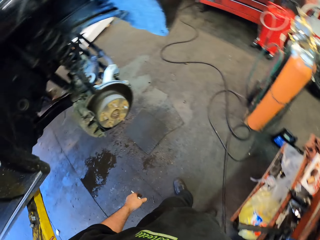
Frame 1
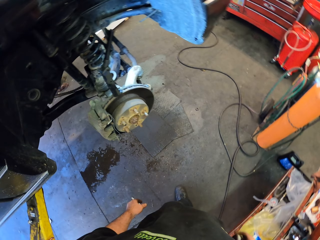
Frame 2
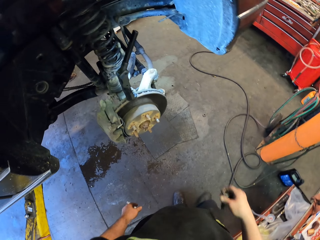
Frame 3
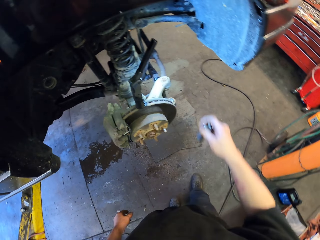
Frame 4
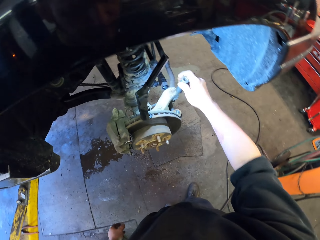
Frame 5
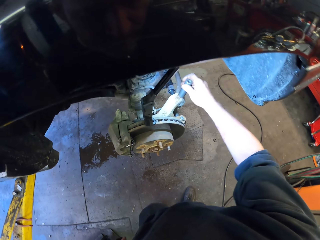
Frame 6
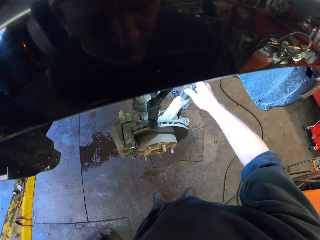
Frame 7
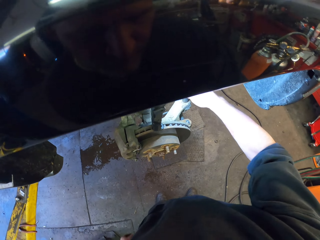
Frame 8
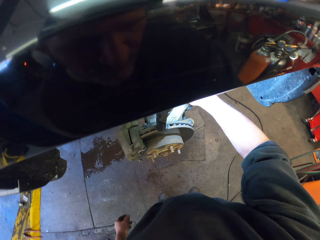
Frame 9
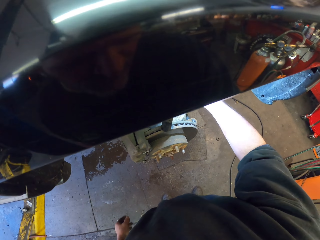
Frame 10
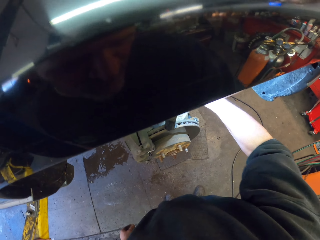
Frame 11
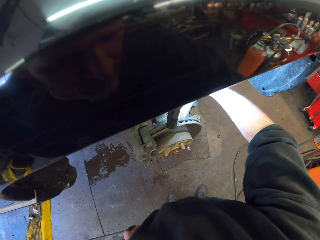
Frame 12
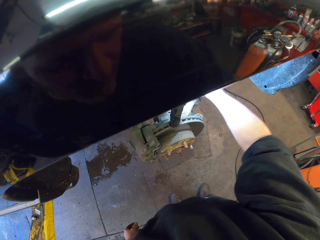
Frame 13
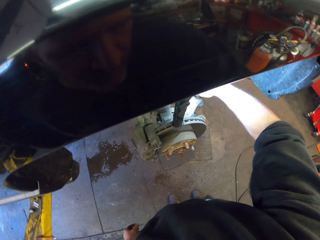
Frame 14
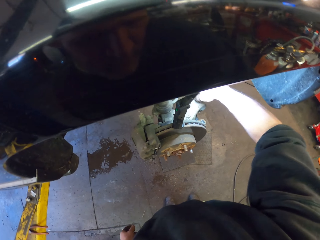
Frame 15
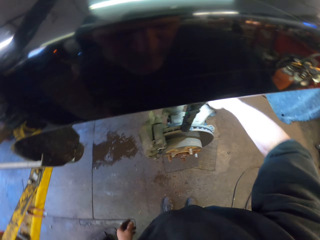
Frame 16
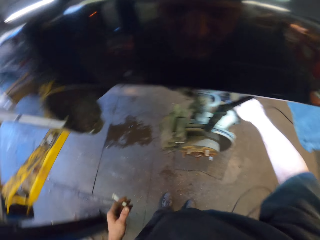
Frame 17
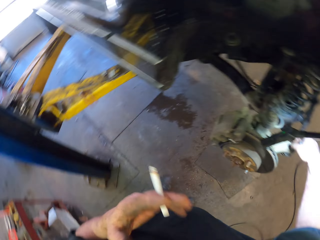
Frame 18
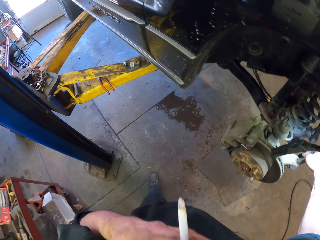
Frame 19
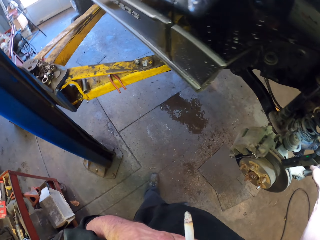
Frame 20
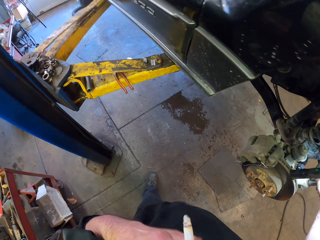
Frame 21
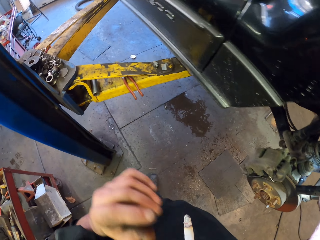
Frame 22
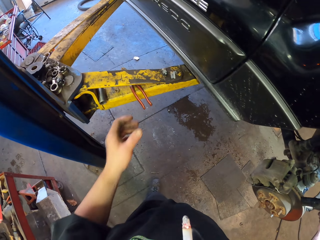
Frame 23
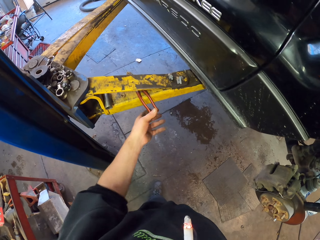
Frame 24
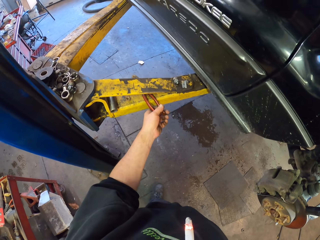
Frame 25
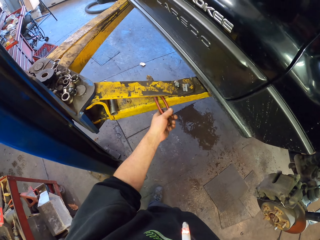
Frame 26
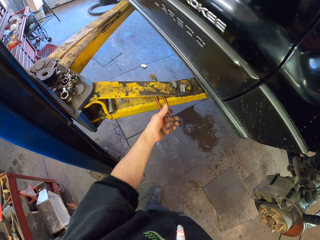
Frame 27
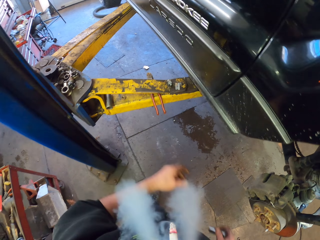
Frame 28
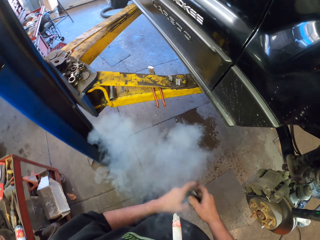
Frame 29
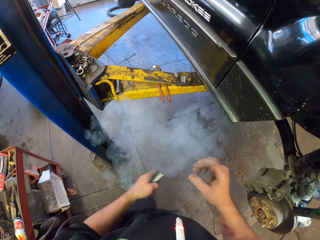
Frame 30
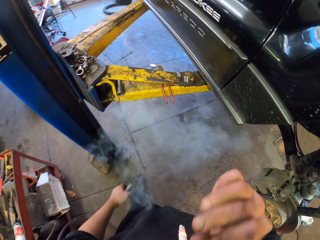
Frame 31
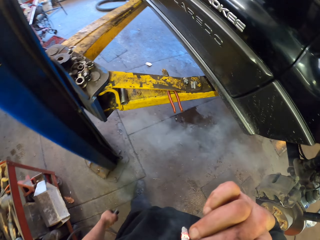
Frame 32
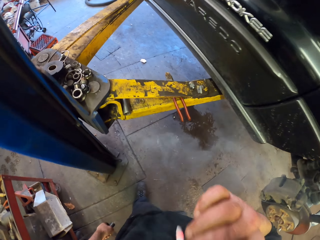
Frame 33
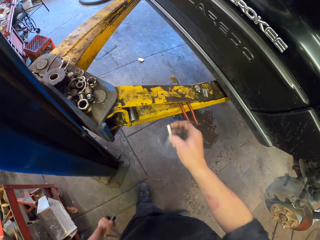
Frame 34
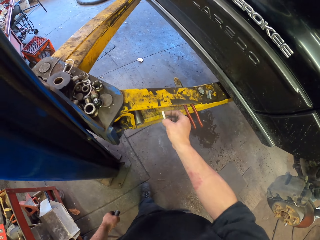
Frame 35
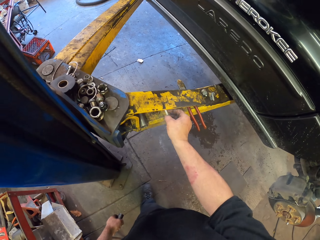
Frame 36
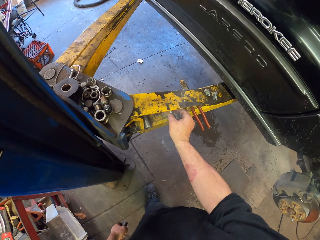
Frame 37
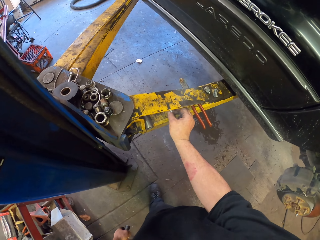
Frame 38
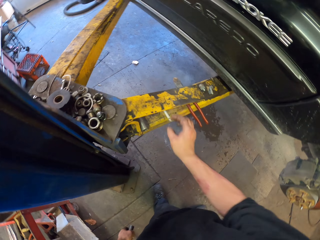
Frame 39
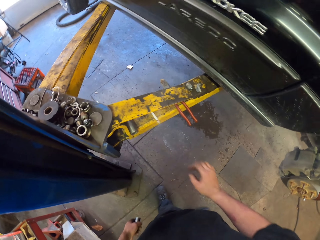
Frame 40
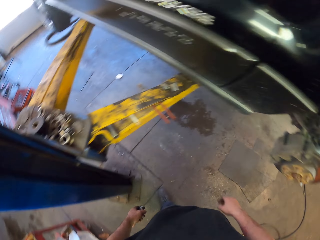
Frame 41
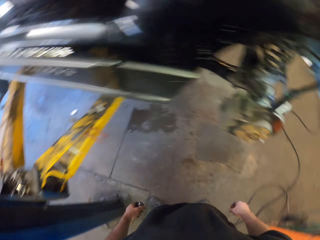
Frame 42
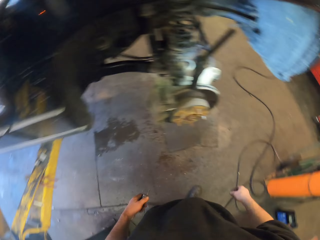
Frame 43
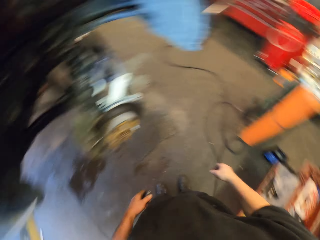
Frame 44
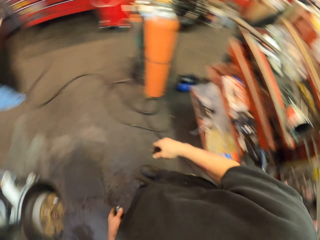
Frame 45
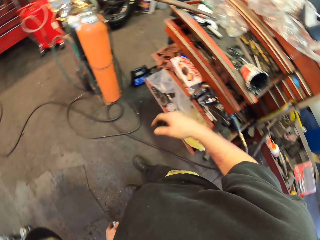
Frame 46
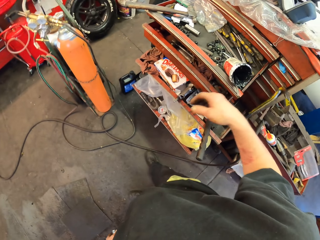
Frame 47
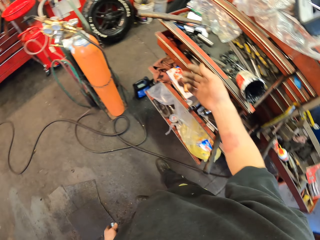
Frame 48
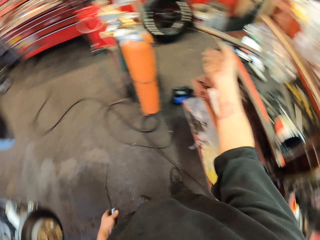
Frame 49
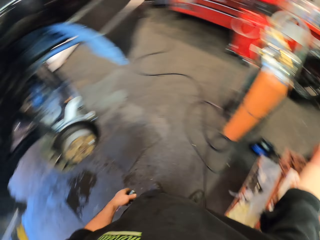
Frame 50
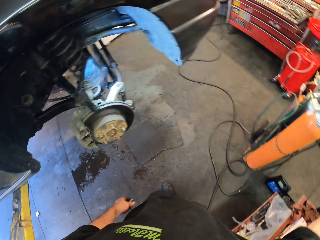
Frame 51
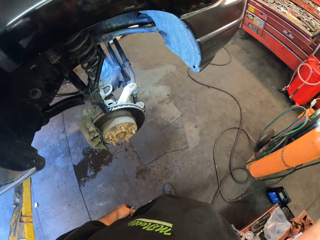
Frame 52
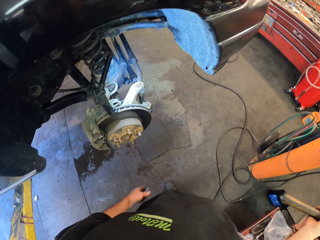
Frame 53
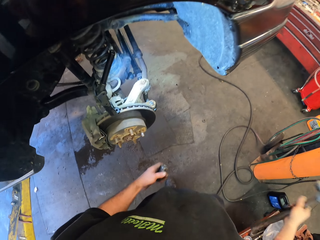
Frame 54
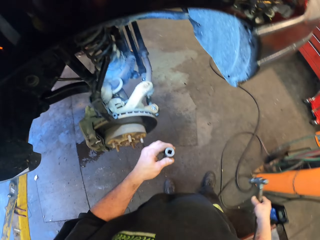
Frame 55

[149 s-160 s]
The camera wearer puts down an impact wrench. He puts a nut remover on a suspension ball joint. He puts a cigarette in his mouth. He moves flat nose pliers. He removes the cigarette from his mouth. He turns back.

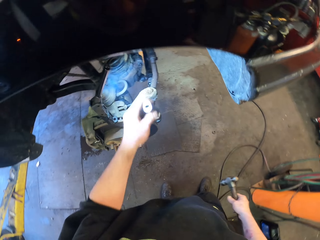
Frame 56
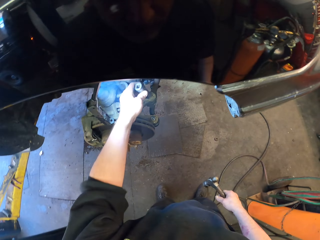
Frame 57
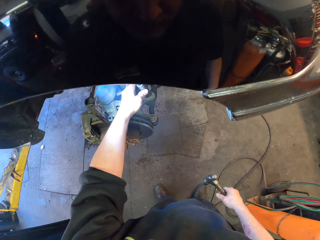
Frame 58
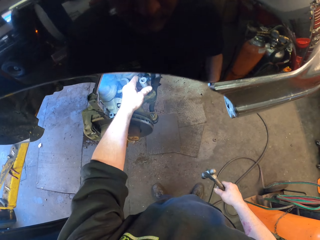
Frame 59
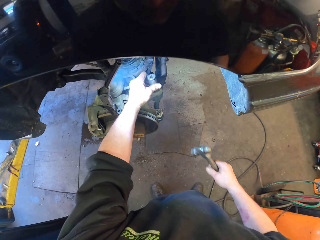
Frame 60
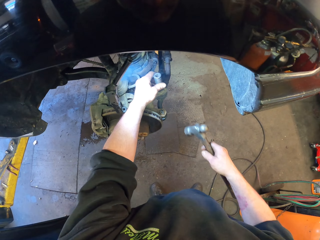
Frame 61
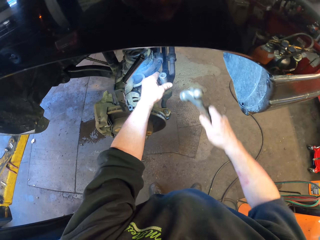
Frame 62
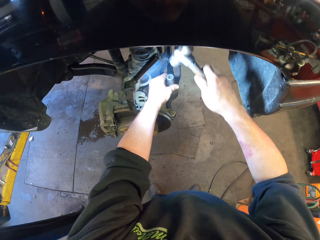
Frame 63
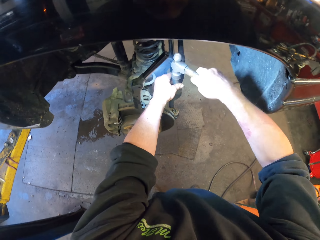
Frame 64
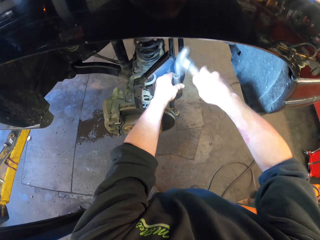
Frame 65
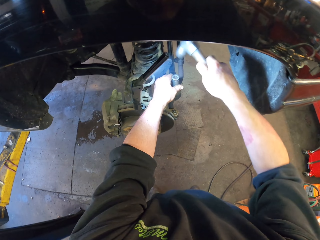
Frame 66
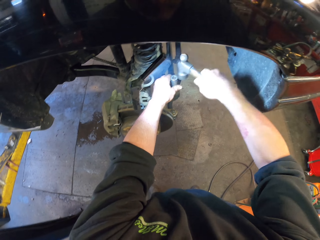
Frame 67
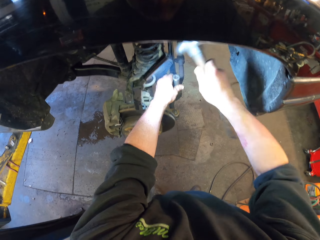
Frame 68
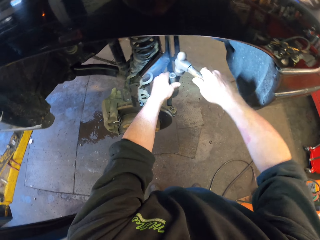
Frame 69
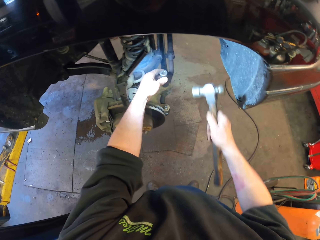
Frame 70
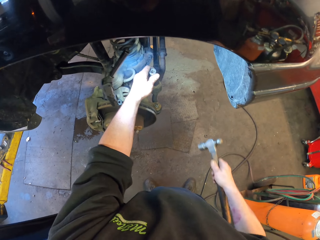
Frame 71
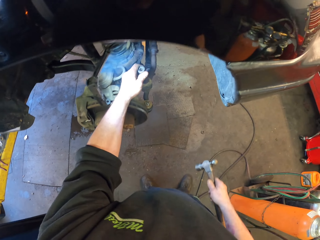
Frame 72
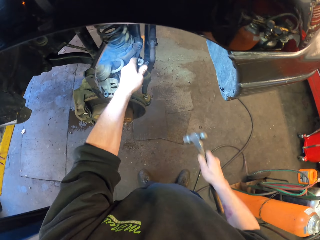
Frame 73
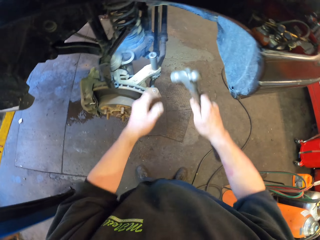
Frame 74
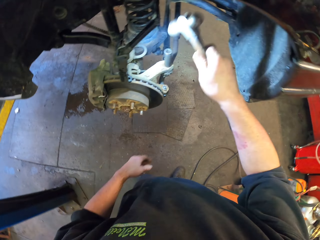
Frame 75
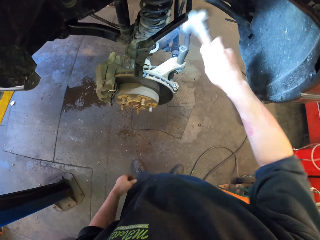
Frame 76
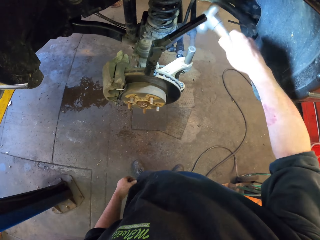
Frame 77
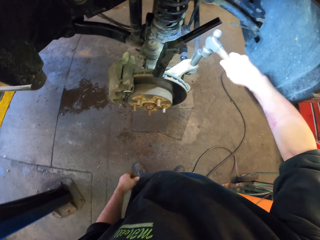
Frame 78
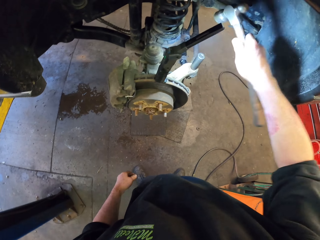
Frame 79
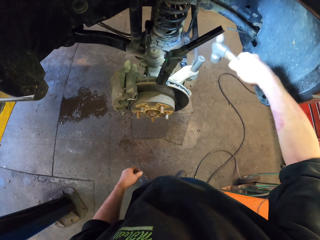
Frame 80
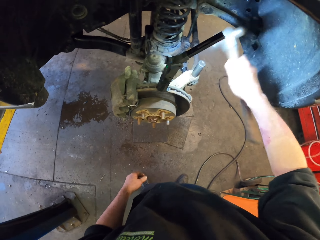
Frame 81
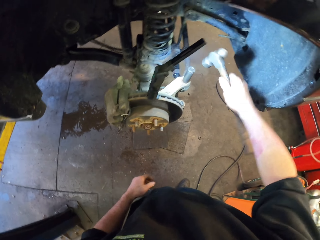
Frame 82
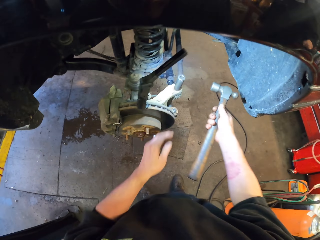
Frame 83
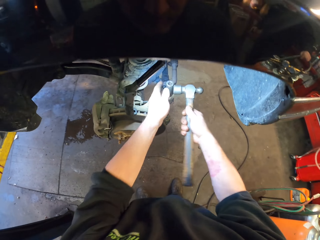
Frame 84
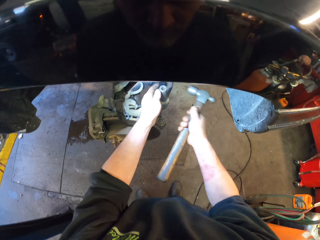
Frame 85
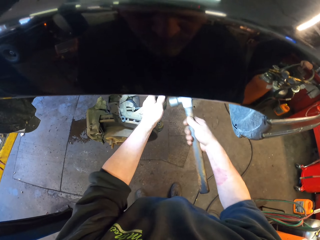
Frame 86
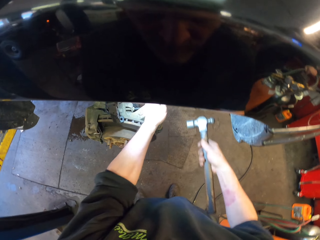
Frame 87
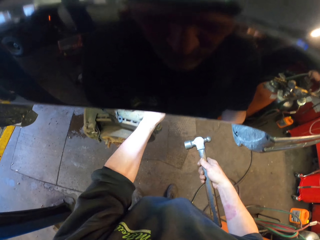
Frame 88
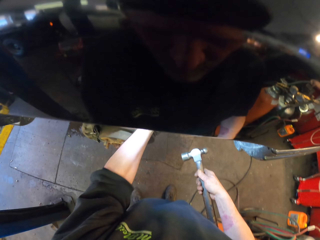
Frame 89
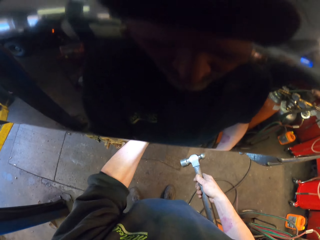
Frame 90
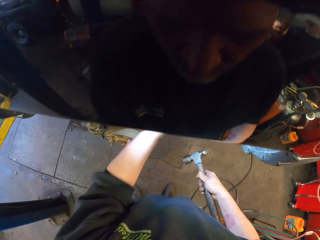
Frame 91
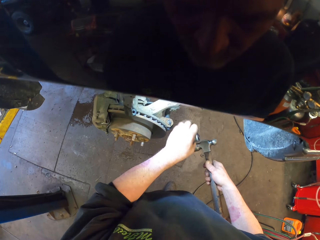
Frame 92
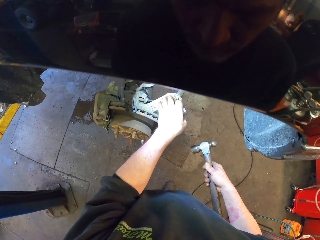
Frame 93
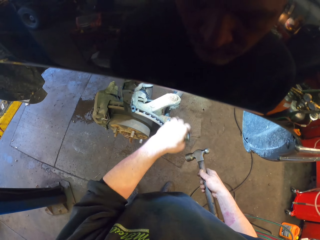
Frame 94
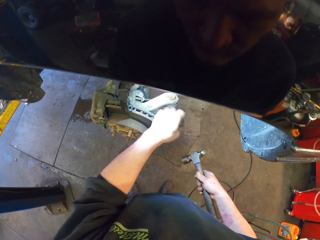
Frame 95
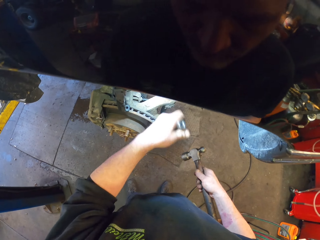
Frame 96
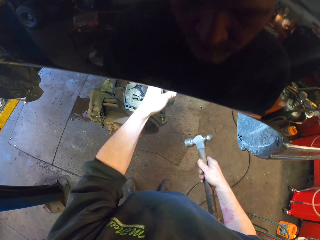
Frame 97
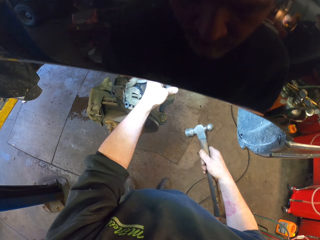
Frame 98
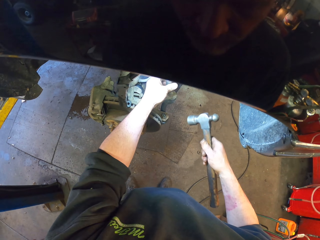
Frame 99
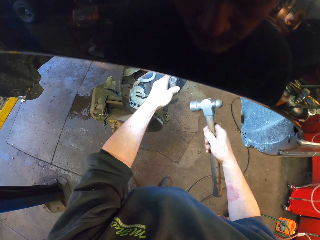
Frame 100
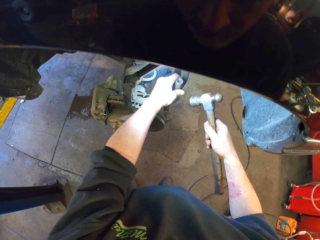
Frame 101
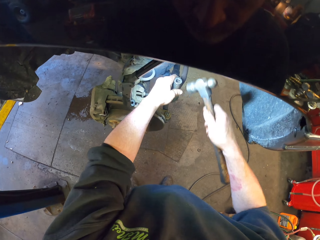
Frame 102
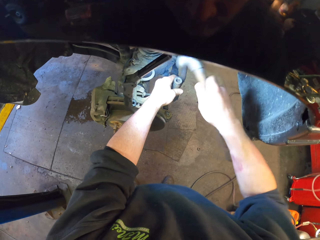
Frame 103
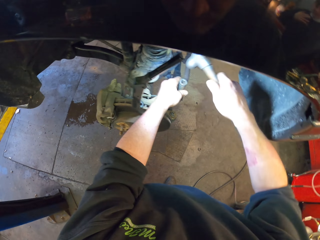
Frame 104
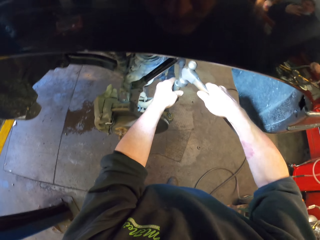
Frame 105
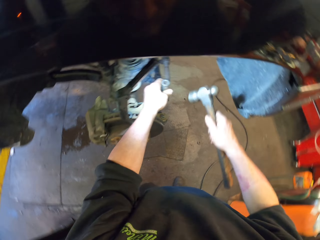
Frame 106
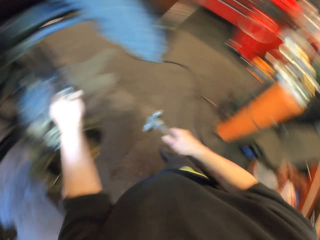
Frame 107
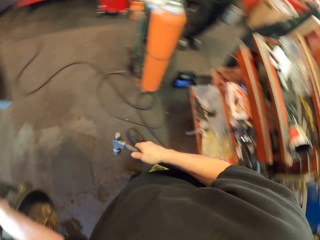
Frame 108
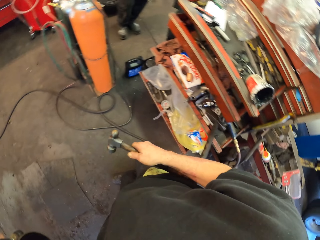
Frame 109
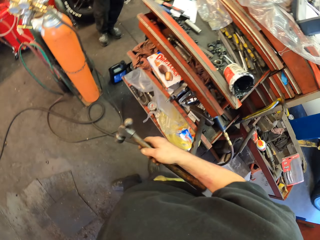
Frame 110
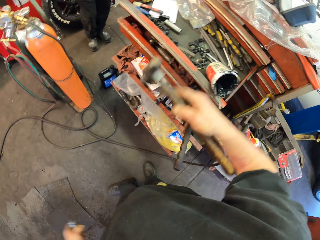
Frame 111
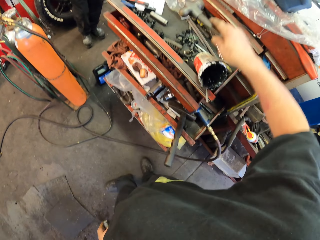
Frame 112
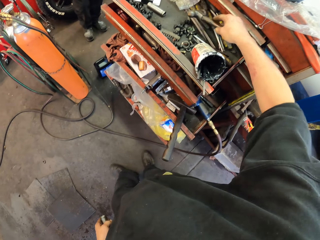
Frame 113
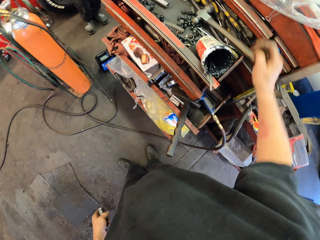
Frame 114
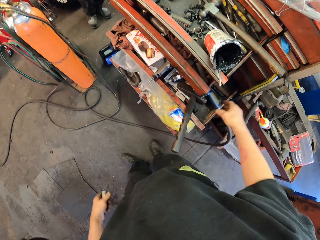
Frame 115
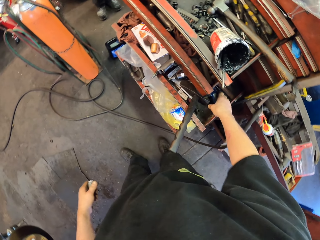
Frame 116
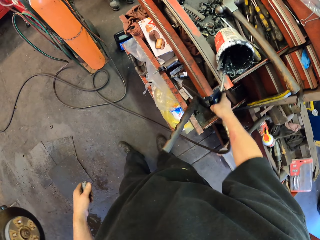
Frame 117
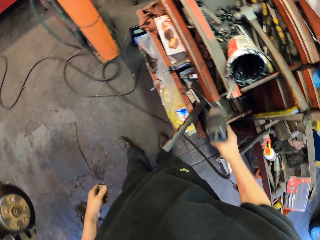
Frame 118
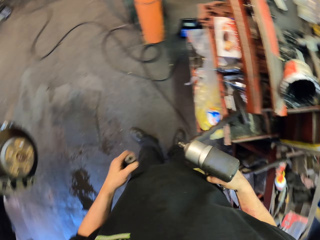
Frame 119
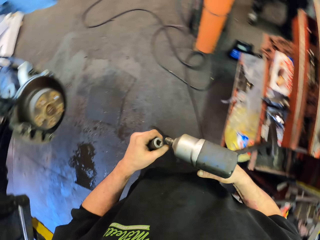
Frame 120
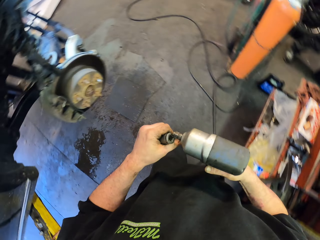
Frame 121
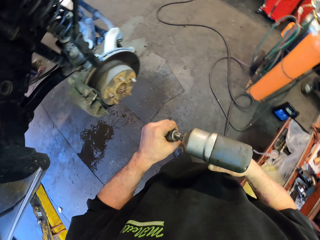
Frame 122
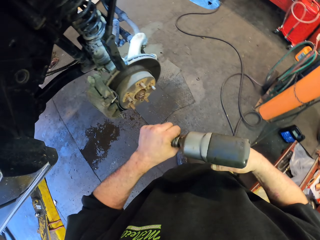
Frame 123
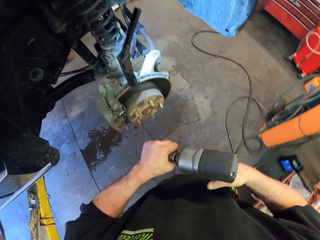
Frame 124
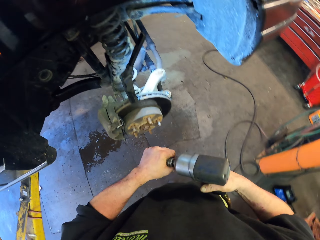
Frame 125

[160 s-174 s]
The camera wearer picks up a hammer. They put a nut remover on a suspension ball joint. They hit the nut remover with the hammer. They stop hammering the nut remover. They remove the left hand from the nut remover. They hit the nut remover with the hammer. They hold the nut remover with the left hand. They hit the side of the nut remover with the hammer. They remove dust. They remove the nut remover. They return the nut remover to the suspension ball joint. They hit the nut remover with the hammer. They turn back. They put the hammer in the drawer. They take an impact wrench.
